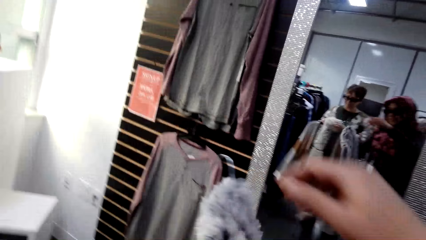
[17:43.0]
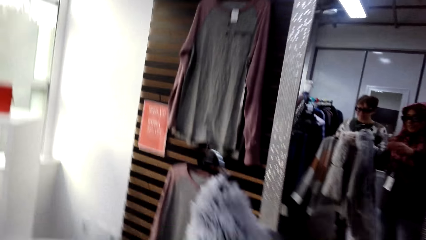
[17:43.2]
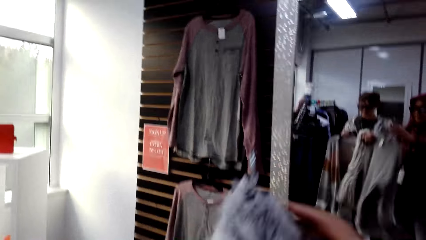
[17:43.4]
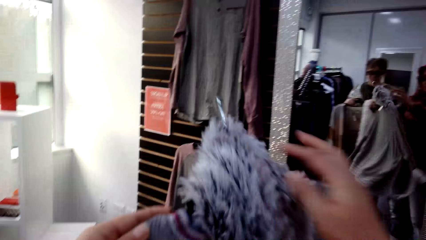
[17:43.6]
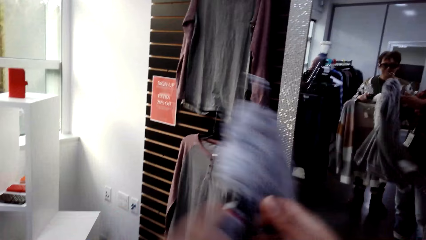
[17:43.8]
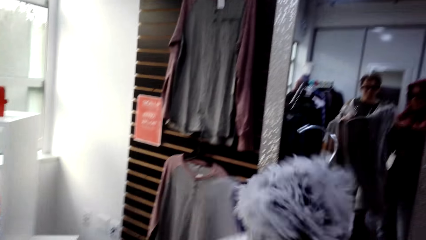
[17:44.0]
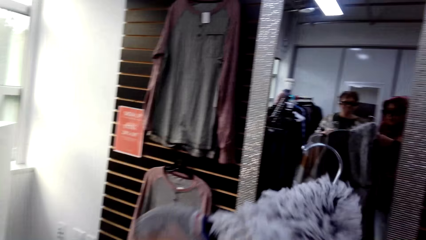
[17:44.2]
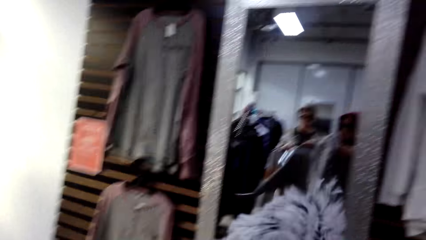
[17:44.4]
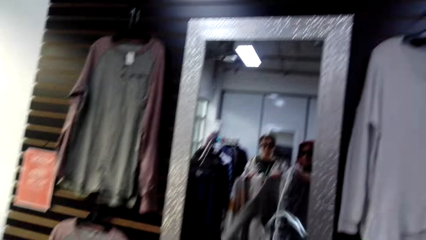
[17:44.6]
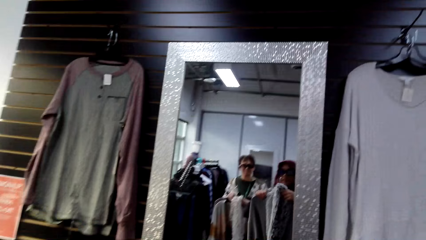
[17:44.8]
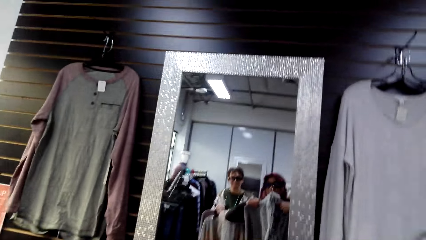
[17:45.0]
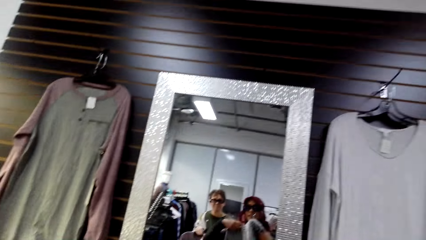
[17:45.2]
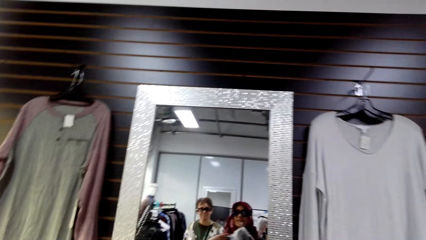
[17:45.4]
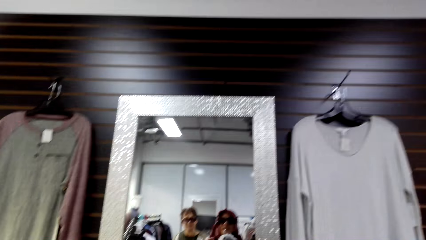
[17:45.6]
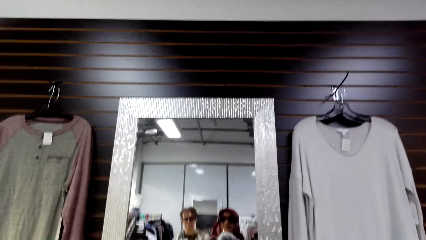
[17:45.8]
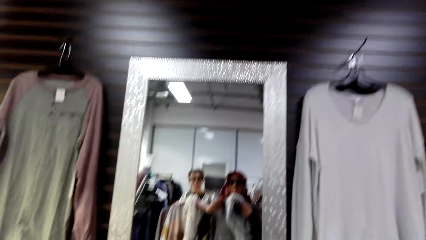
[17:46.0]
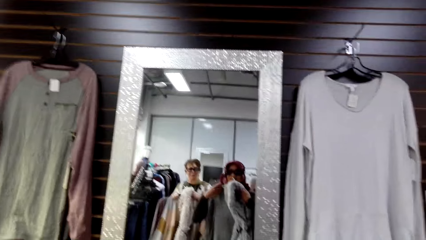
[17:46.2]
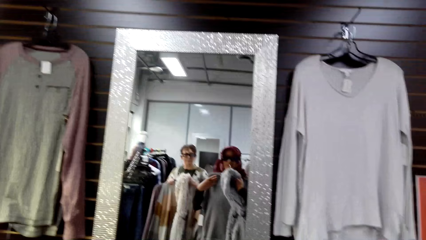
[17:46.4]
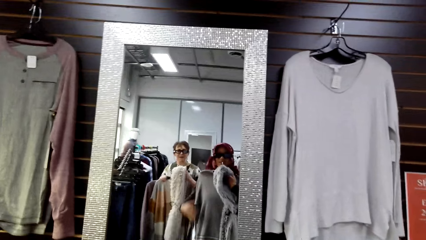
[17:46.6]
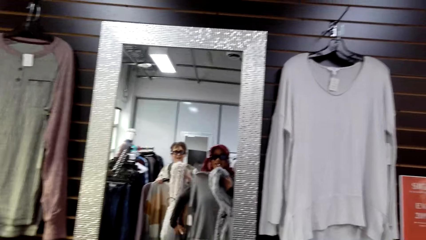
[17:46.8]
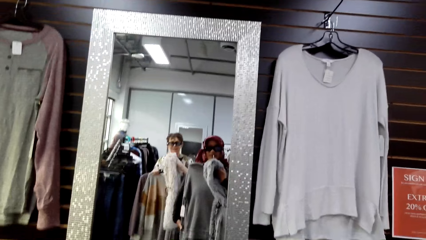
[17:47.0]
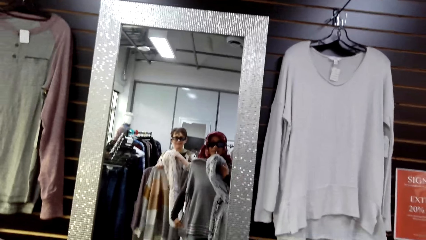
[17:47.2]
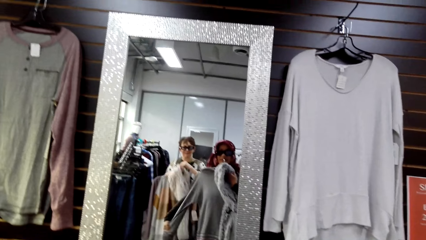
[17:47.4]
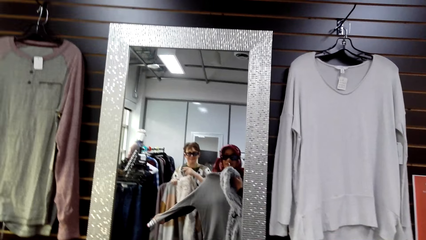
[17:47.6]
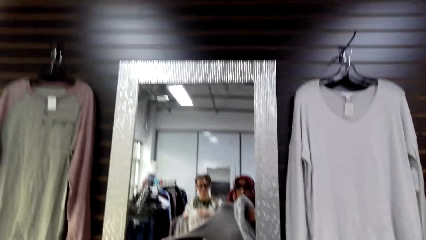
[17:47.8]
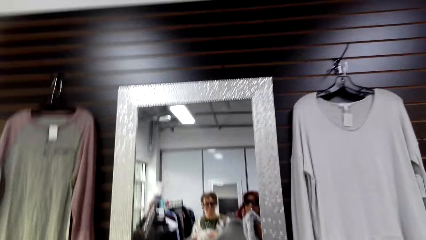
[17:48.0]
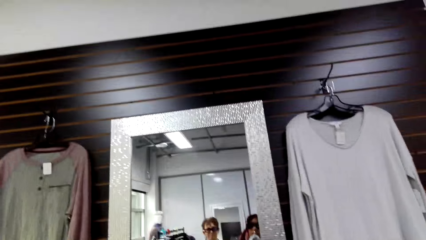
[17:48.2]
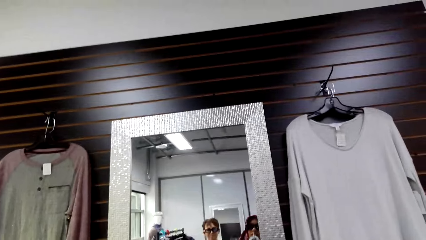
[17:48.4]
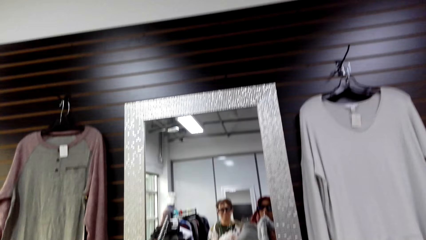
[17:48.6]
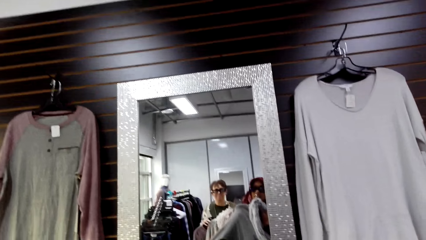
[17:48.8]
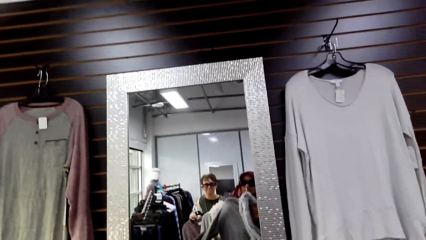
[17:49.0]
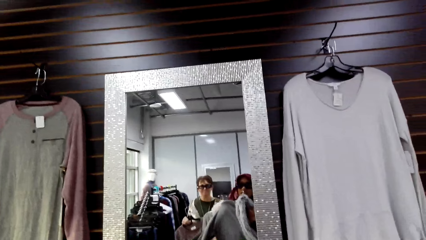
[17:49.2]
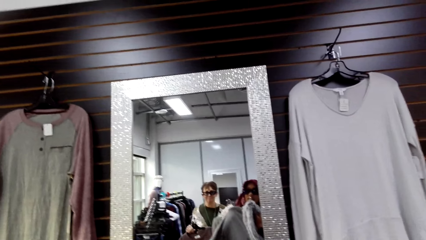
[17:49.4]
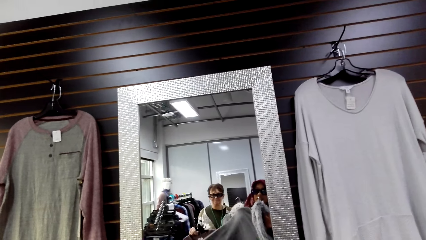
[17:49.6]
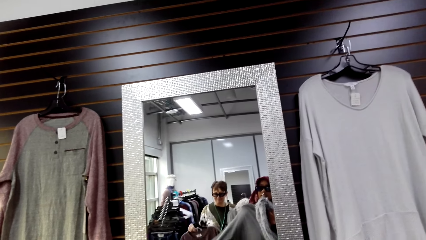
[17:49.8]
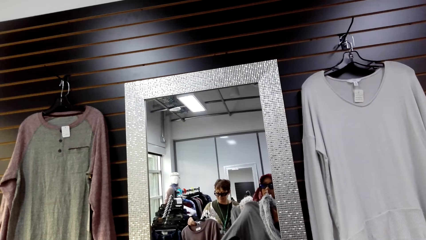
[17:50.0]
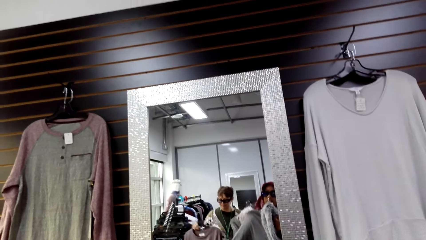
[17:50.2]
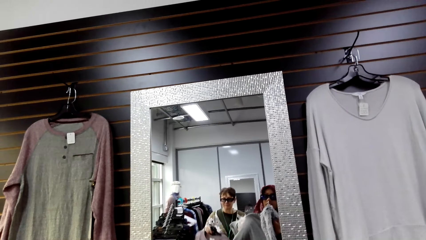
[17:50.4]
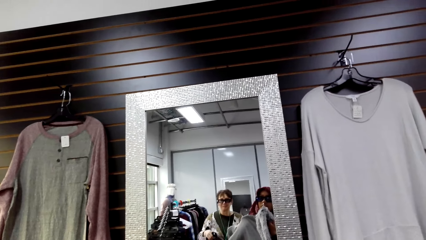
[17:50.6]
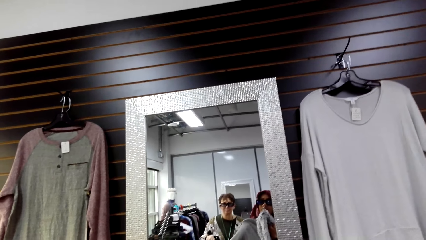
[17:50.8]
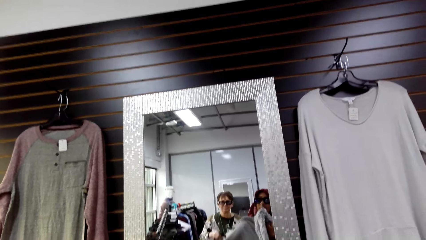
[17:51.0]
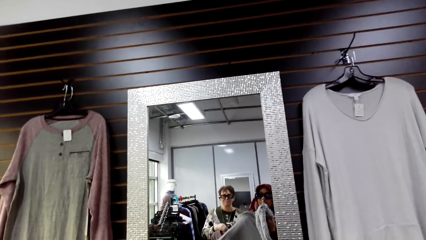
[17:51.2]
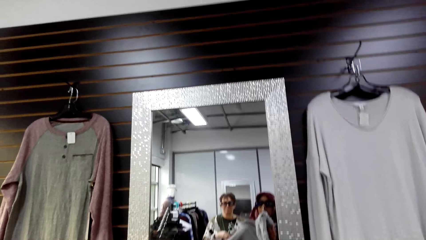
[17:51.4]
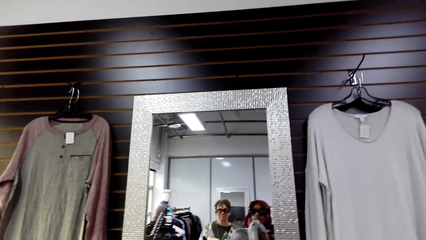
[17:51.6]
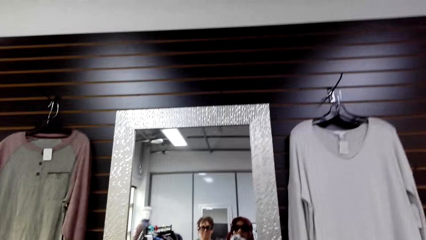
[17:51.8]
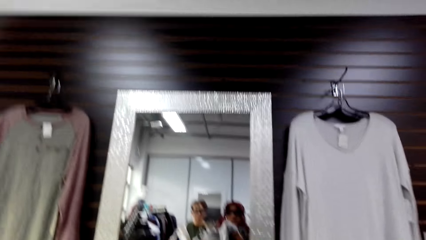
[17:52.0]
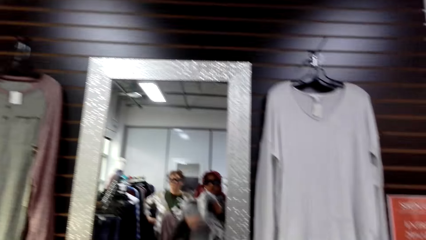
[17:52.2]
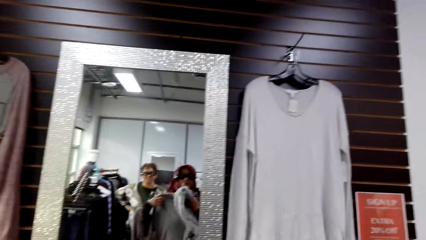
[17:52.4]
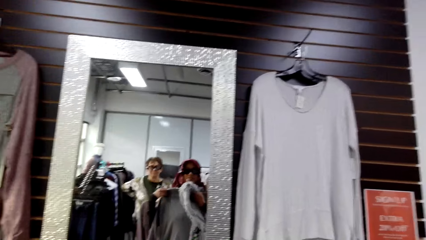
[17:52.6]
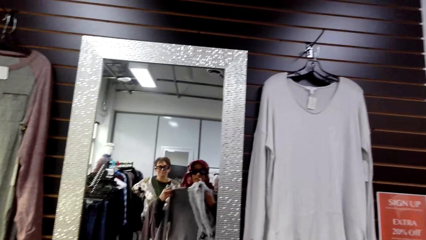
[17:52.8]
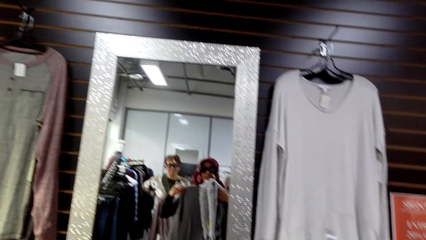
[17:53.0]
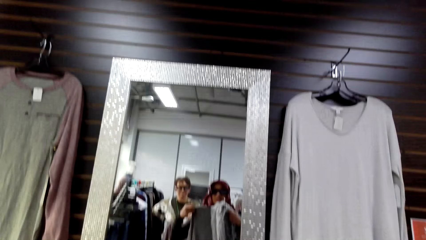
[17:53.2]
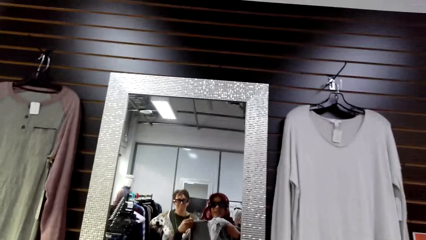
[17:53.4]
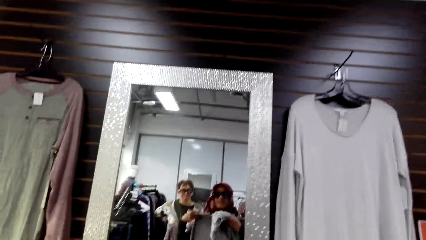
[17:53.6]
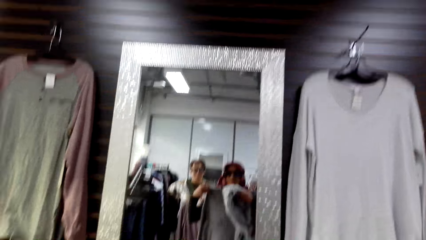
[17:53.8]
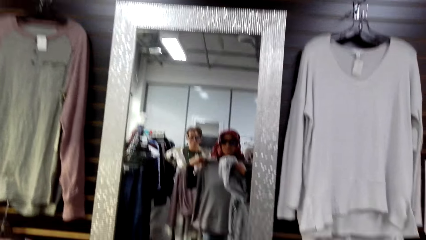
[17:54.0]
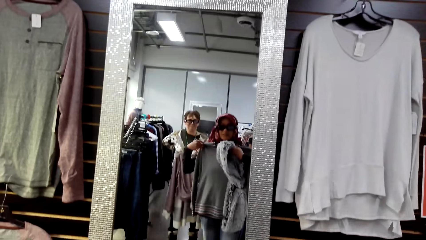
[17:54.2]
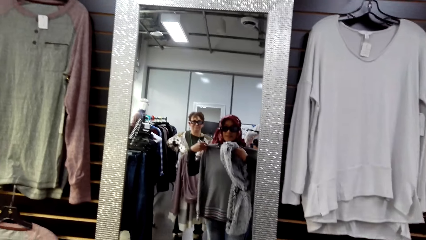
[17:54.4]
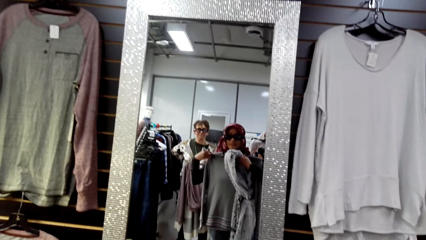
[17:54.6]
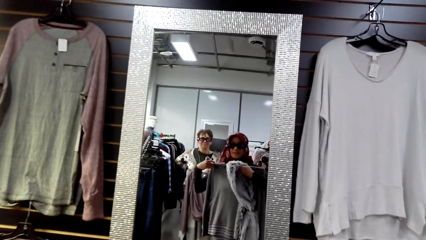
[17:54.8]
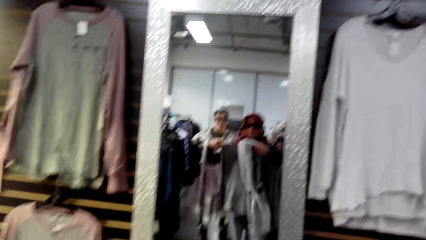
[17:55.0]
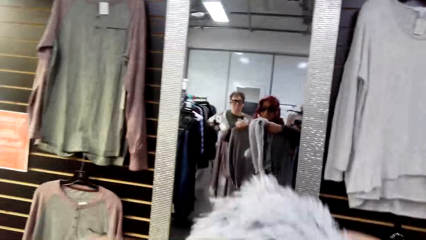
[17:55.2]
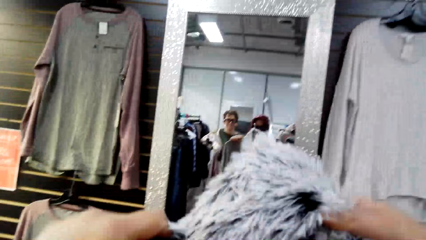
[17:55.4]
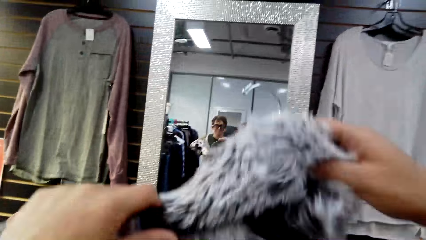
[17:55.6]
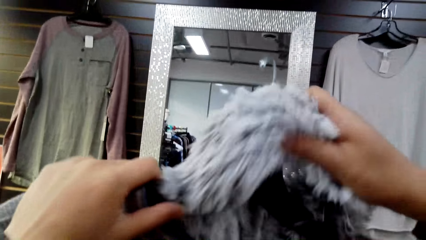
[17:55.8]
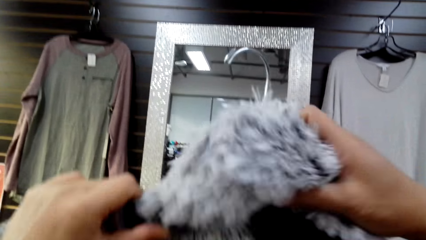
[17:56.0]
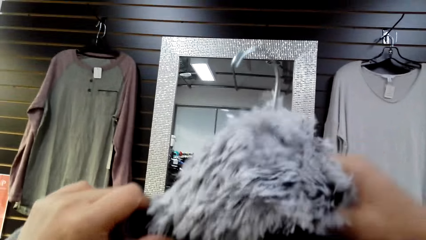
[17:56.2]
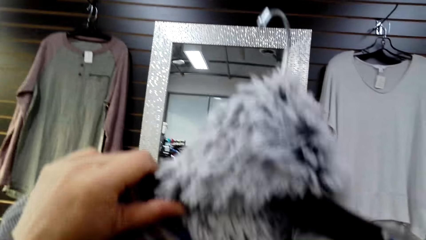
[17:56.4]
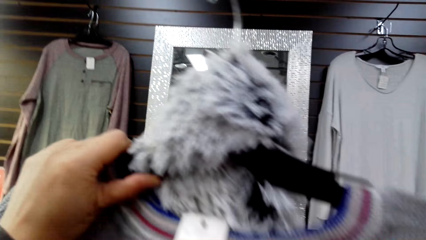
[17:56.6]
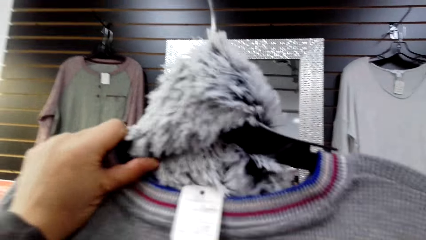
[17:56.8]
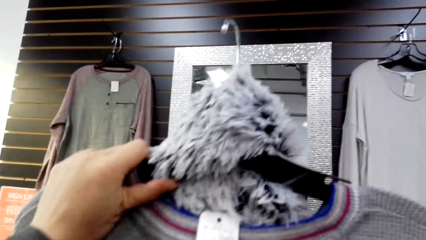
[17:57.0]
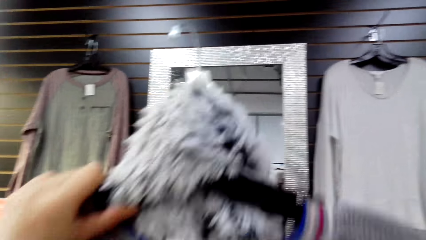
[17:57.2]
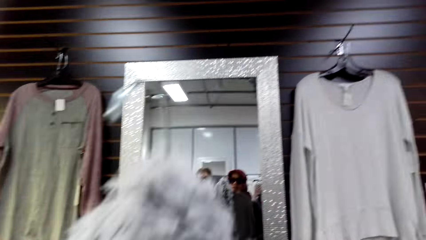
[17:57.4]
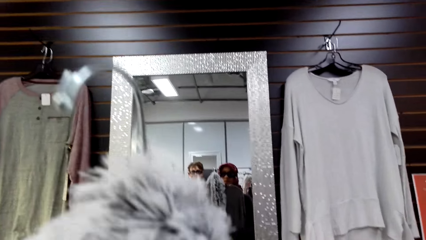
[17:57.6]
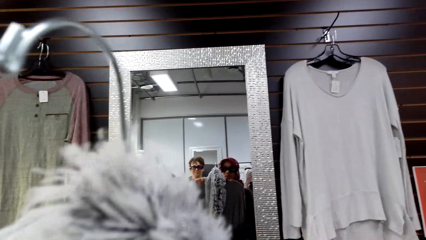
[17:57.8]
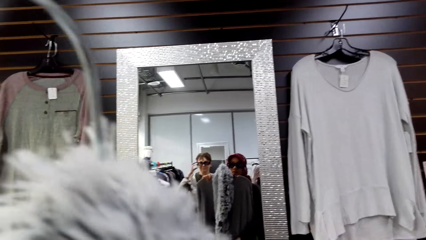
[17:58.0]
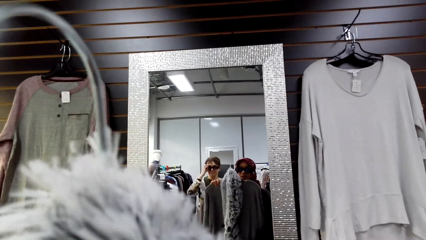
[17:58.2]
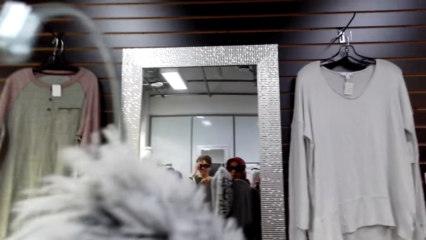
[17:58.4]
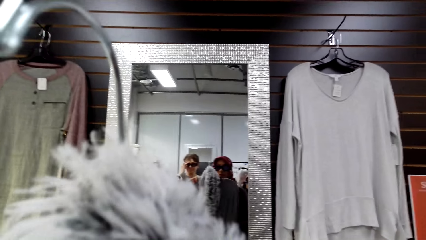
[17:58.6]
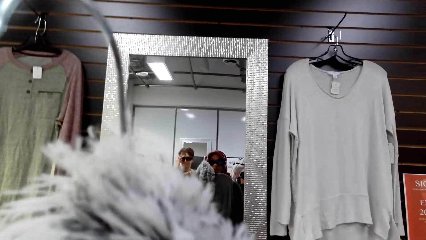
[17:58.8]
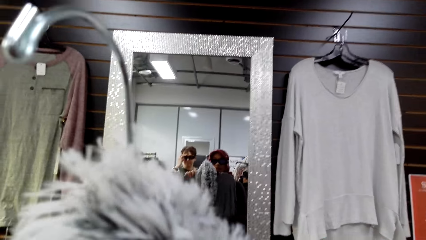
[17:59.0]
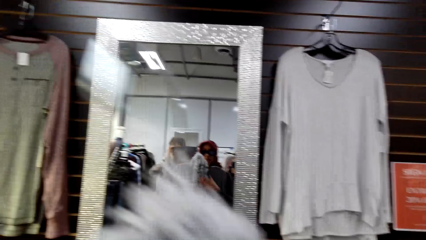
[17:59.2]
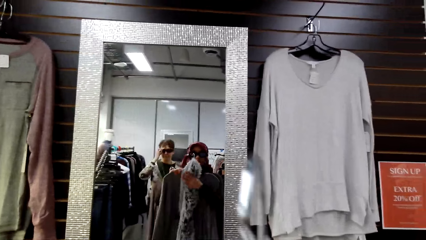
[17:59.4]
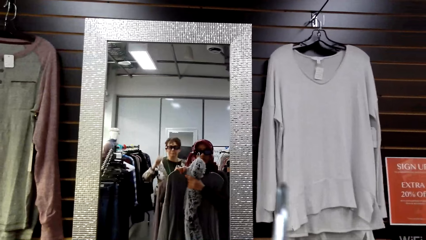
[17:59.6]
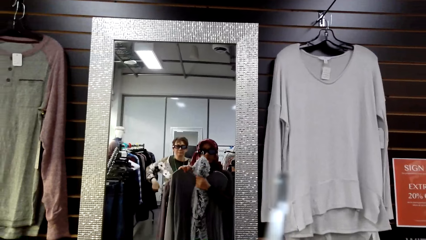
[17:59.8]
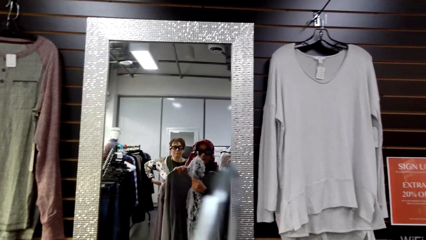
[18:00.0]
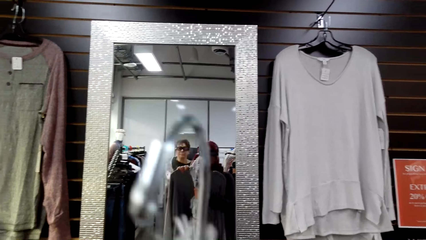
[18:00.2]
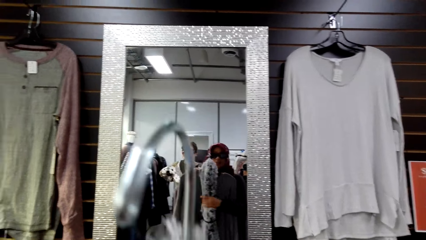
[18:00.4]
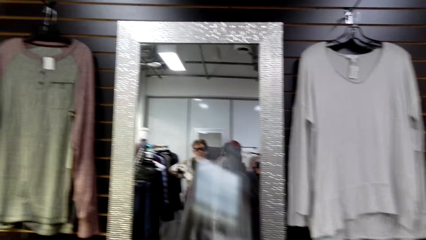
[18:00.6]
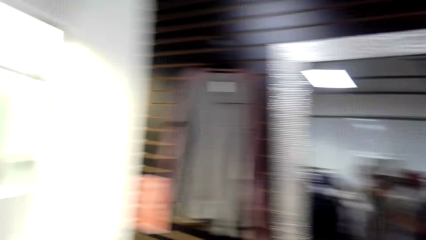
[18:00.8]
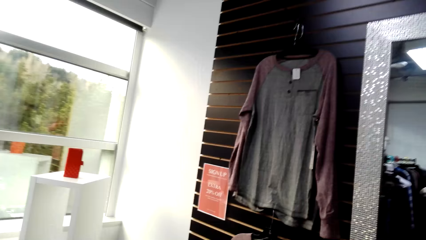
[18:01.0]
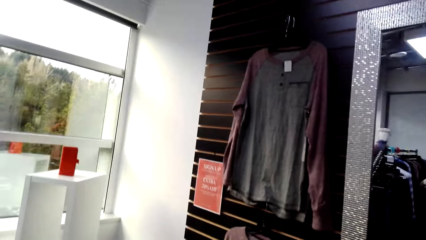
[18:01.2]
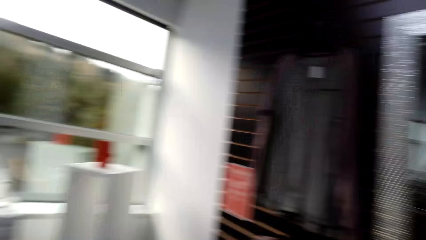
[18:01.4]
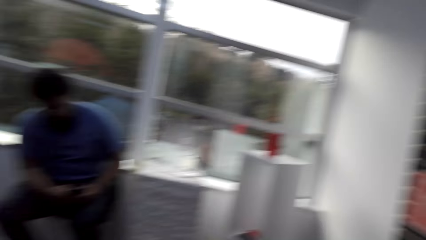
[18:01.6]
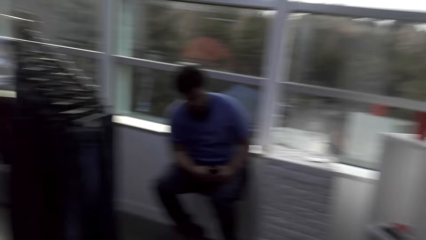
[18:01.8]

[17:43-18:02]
The camera wearer puts the scarf on the hanger. She turns apparel. She looks at herself in the mirror. She lifts the apparel and lowers the apparel.
